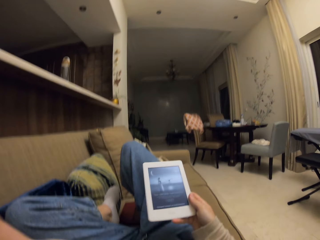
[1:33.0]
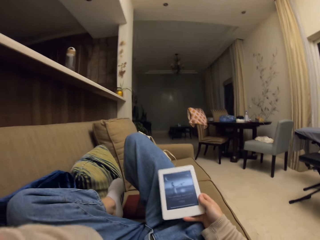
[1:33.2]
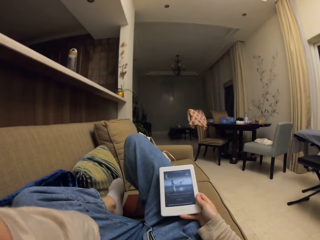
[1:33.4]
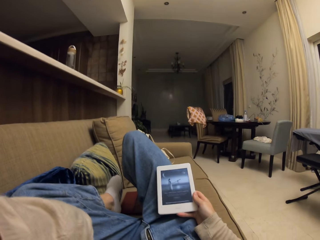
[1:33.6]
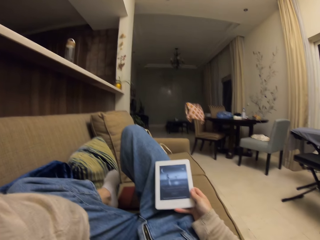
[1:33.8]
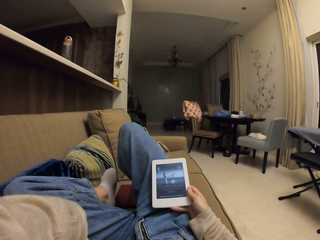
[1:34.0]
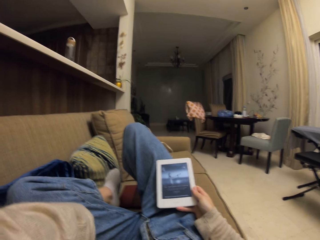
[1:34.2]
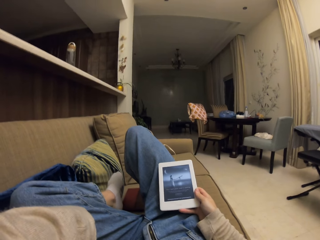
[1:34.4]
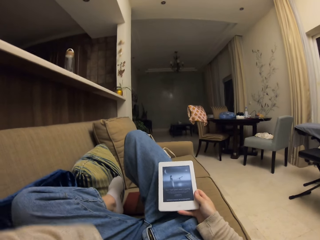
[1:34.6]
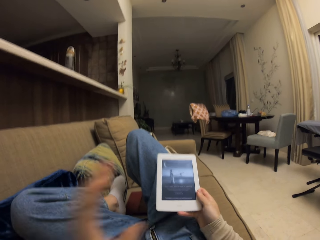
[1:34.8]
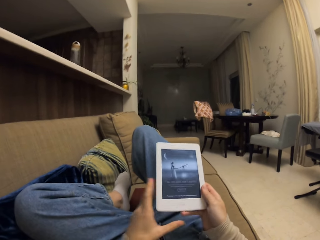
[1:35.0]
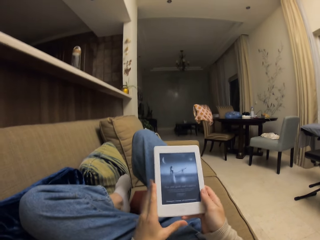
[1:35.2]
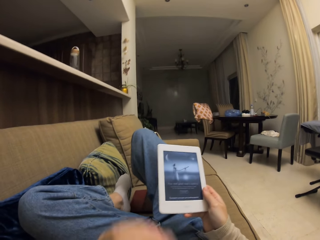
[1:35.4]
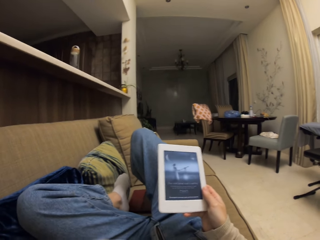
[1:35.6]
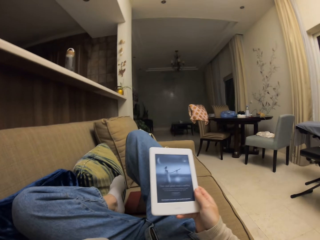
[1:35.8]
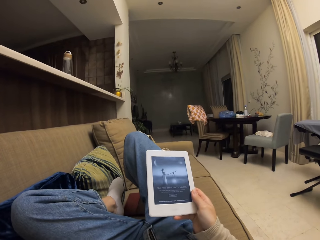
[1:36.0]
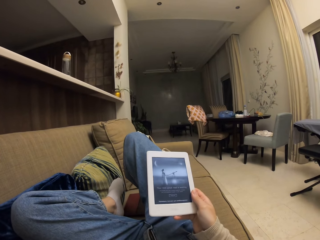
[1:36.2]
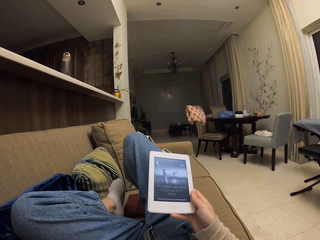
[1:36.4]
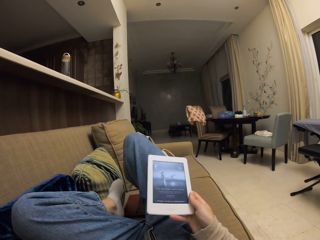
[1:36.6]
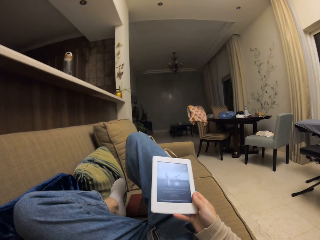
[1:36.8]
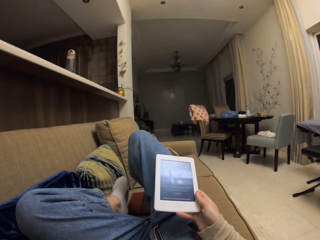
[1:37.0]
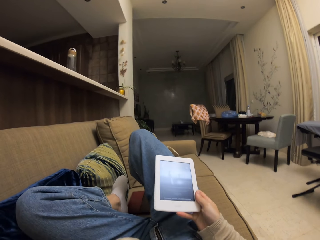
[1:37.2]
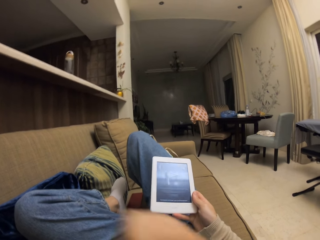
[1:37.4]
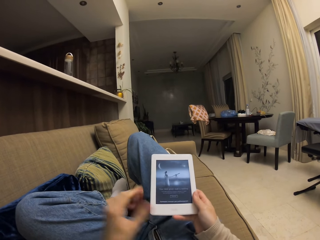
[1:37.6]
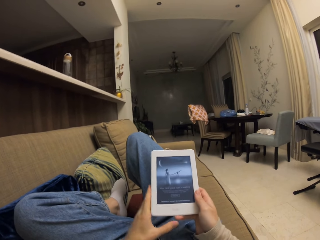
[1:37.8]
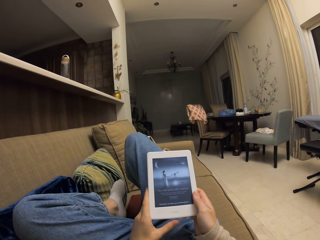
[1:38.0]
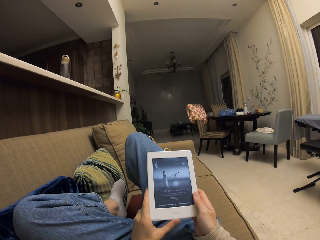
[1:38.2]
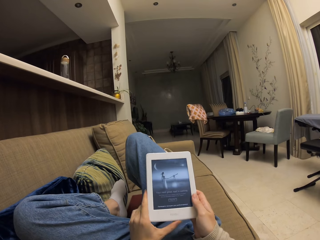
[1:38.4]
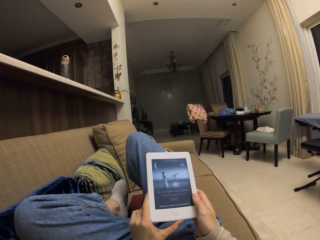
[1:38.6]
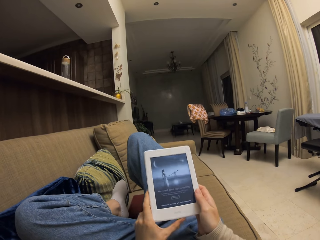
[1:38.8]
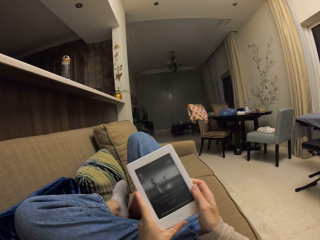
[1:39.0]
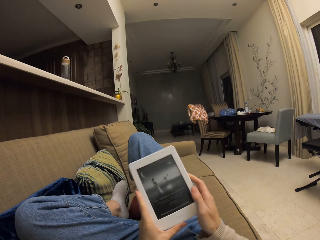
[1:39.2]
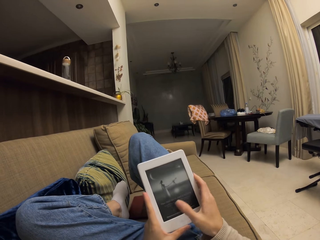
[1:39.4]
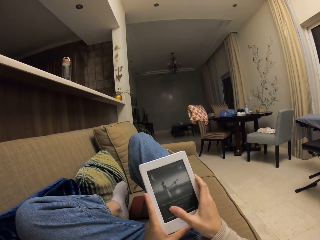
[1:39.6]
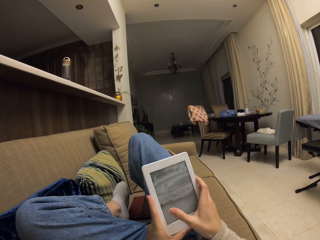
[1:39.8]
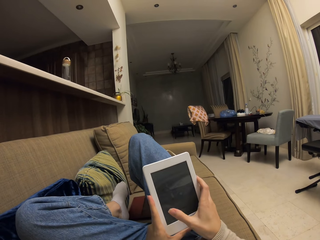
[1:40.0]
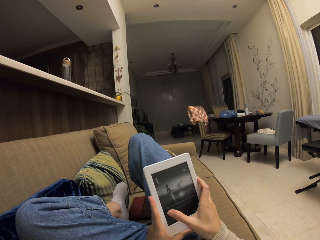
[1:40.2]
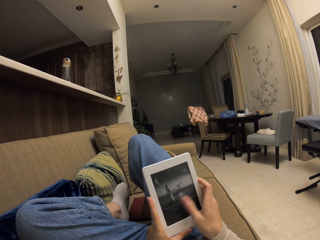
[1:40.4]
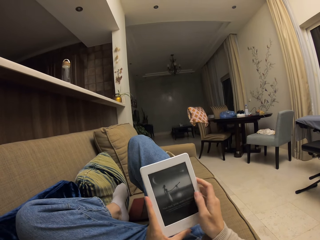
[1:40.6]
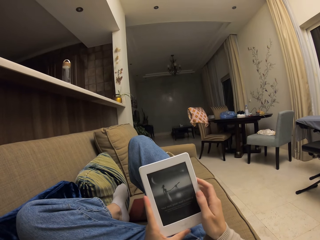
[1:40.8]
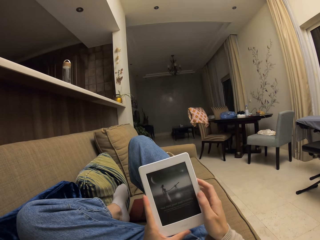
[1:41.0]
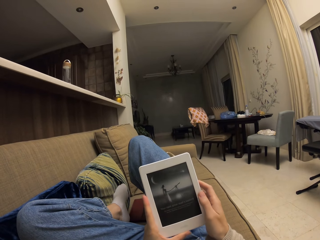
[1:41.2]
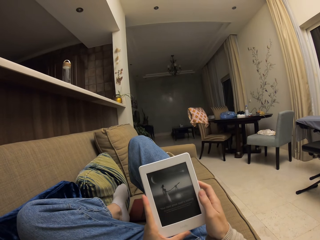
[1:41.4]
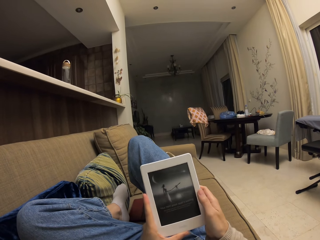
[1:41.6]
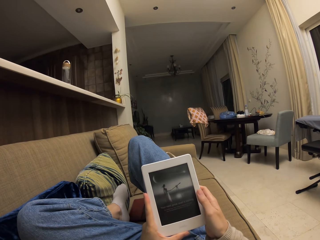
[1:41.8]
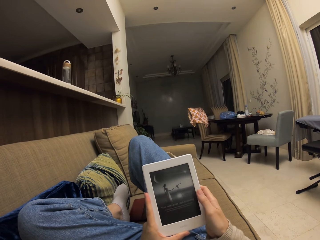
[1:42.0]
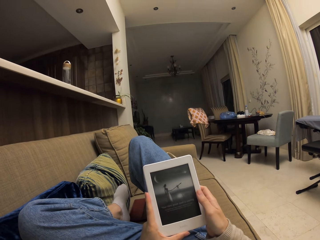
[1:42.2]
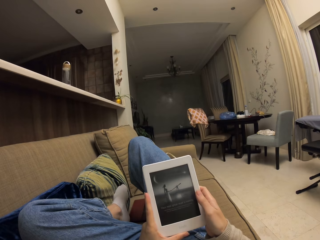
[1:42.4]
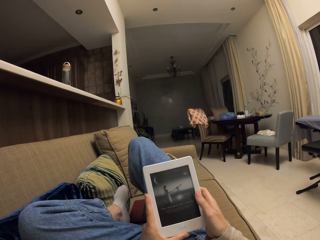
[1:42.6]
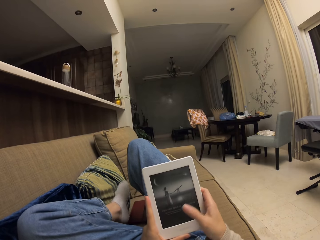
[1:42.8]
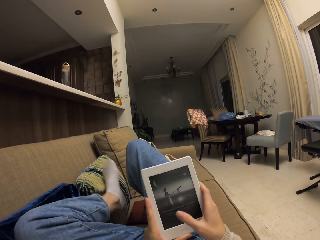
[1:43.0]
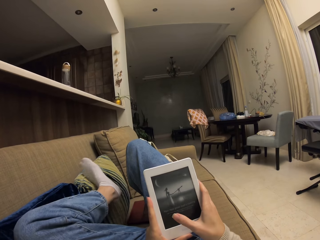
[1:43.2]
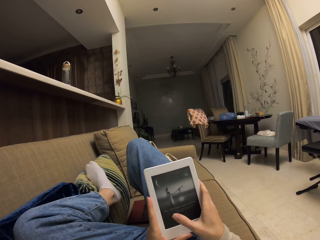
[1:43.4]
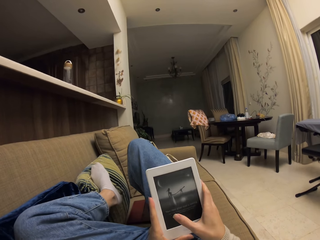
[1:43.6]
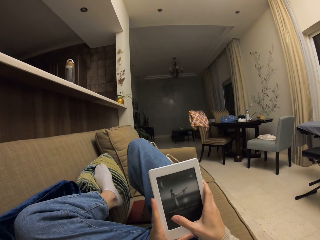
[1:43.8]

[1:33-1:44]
The camera wearer taps the screen. They scroll a tablet.

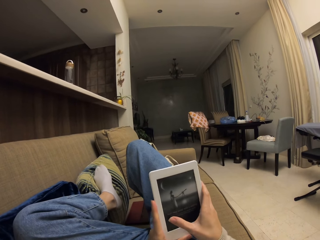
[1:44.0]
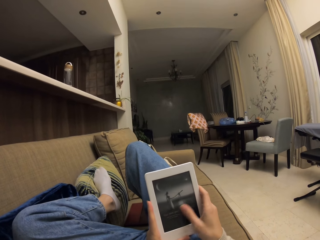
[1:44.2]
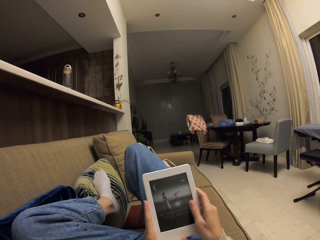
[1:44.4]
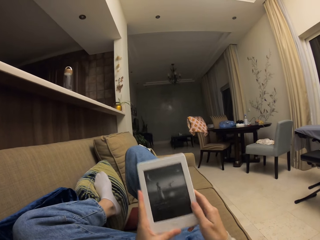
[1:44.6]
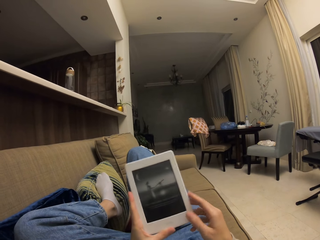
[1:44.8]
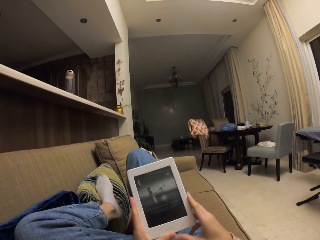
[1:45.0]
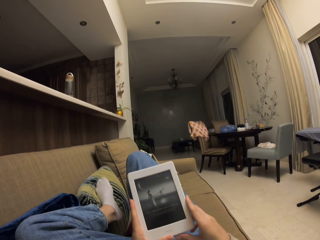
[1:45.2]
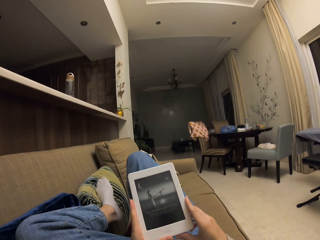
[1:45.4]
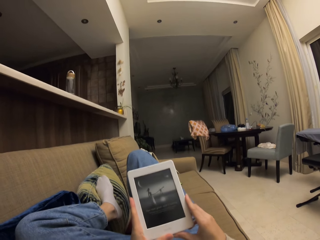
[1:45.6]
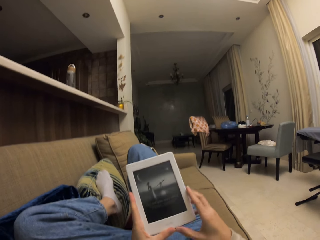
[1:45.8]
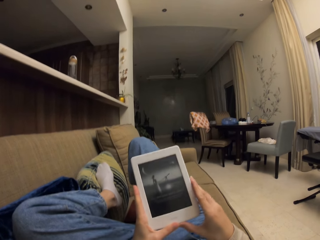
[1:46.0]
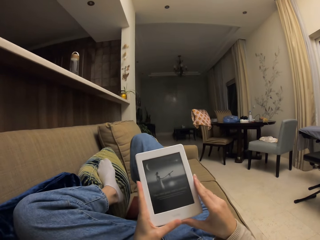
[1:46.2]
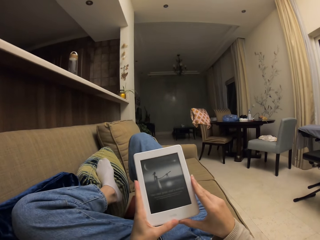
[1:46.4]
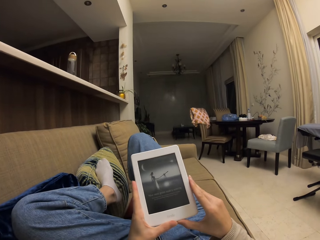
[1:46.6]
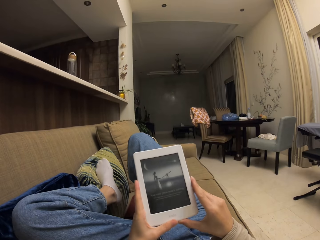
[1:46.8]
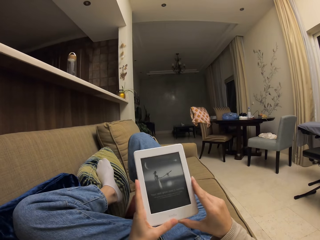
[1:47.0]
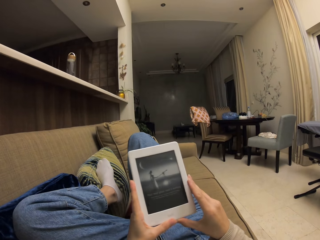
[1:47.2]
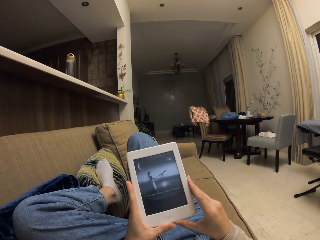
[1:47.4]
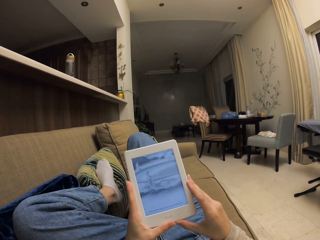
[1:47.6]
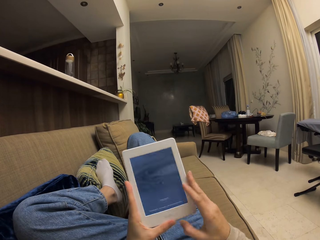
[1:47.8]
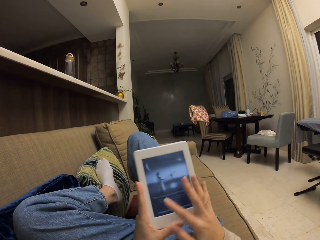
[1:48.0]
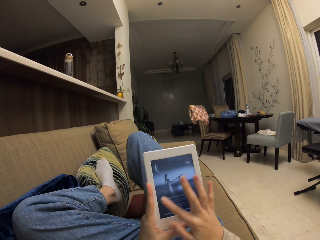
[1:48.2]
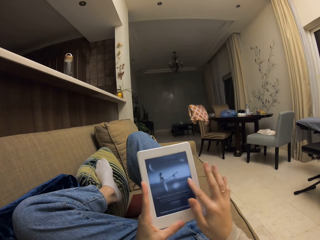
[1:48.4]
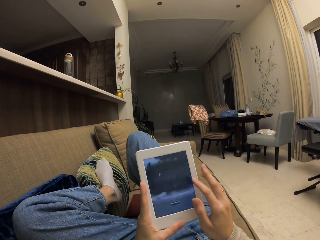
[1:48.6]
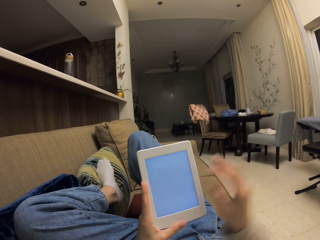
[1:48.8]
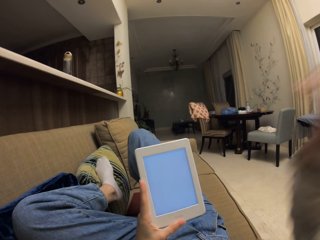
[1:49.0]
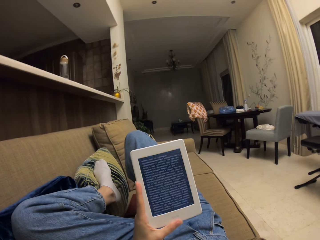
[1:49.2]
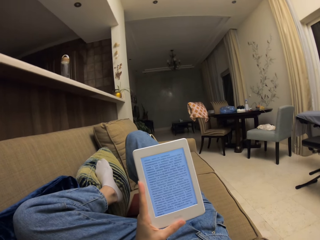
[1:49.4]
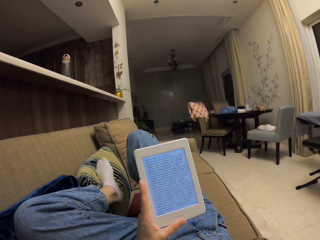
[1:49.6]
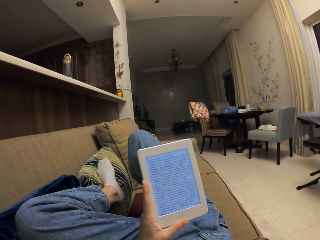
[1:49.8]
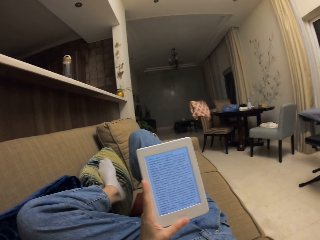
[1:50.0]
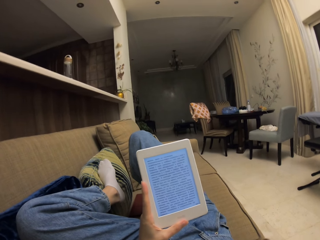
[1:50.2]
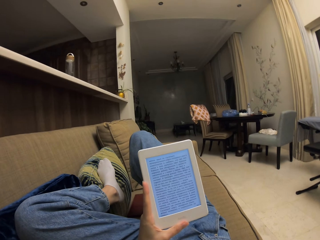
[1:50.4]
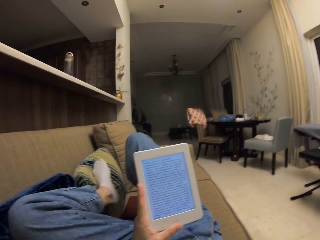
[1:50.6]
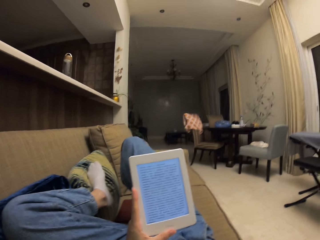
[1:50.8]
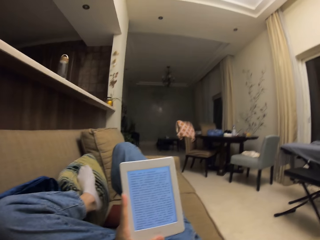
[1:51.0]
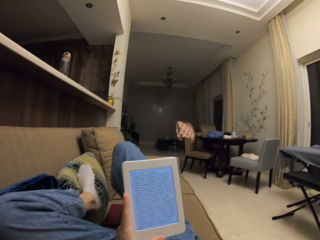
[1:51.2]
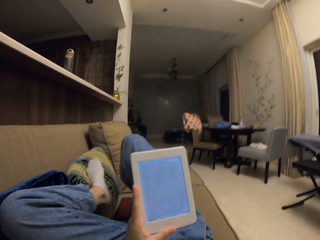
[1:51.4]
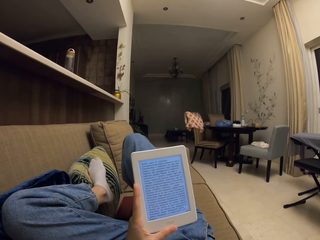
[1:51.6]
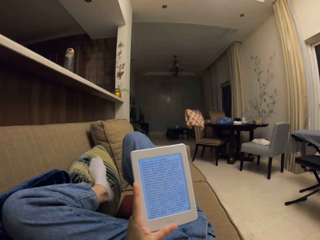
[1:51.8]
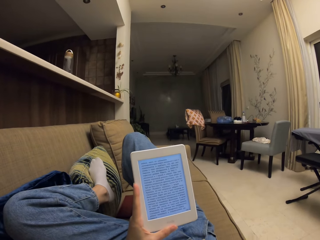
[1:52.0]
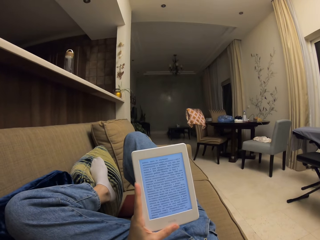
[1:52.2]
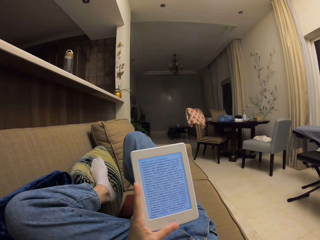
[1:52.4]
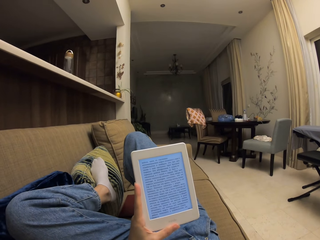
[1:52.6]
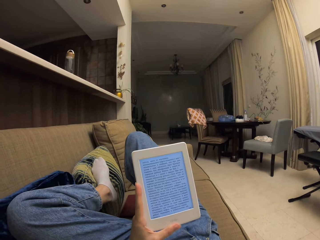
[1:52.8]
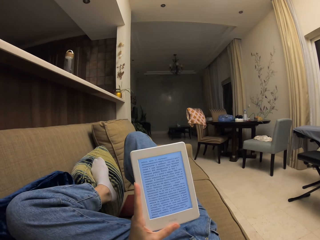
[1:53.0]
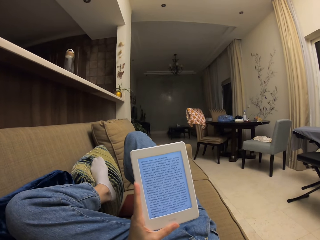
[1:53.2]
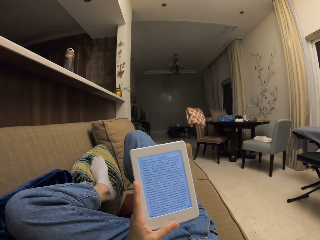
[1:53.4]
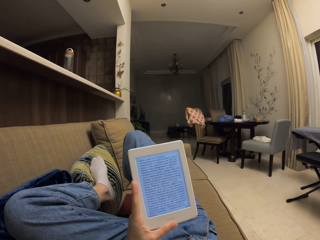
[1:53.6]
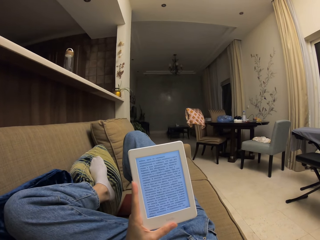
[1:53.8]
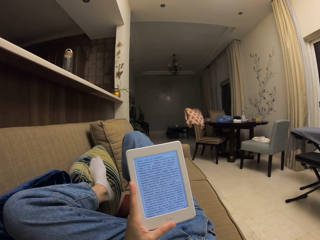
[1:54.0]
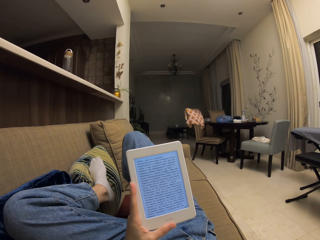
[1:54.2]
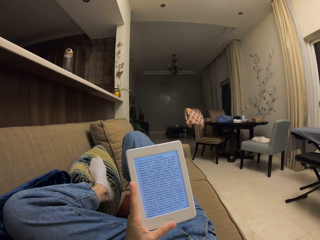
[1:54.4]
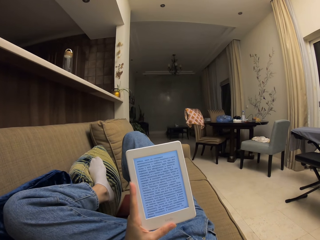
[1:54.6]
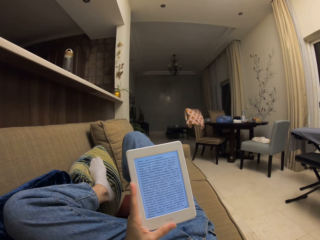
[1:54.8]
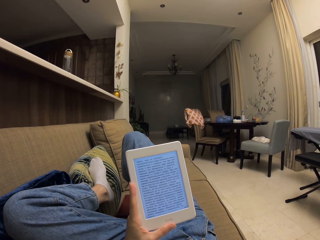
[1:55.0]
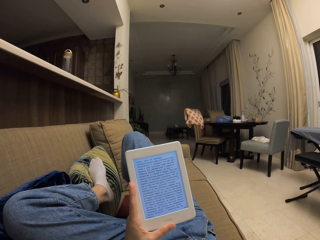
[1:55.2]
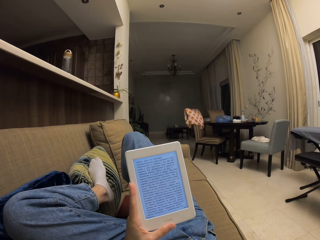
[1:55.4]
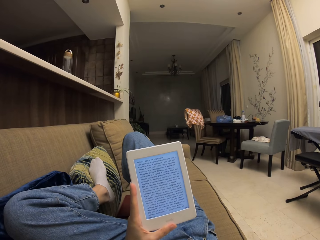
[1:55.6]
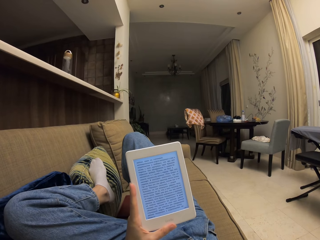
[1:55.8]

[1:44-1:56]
The camera wearer reads from the tablet.
